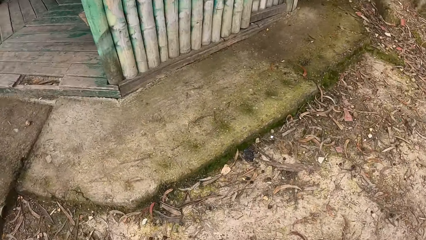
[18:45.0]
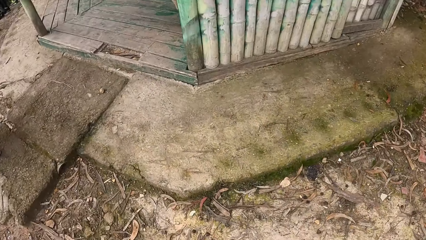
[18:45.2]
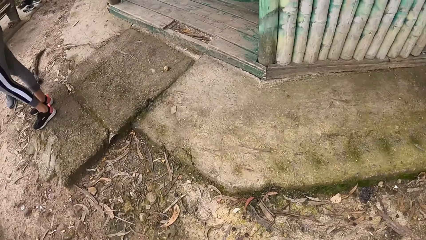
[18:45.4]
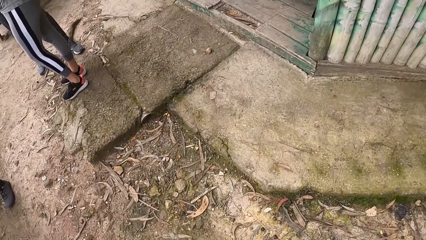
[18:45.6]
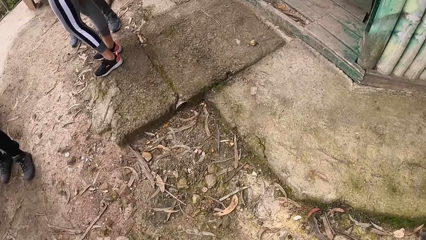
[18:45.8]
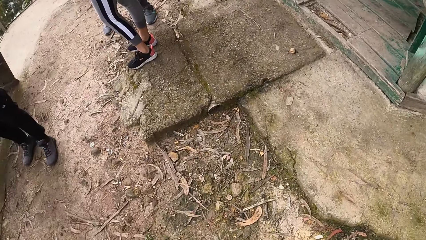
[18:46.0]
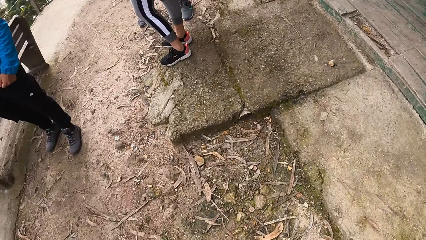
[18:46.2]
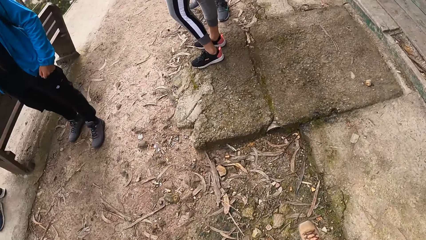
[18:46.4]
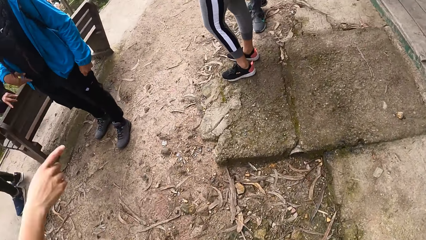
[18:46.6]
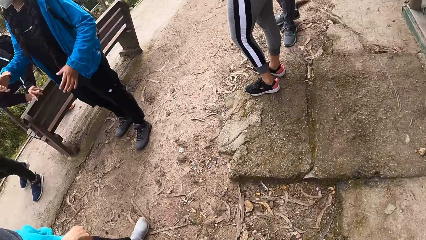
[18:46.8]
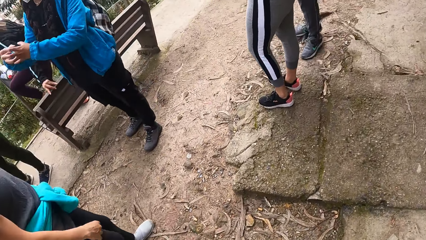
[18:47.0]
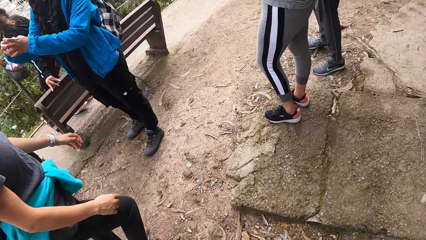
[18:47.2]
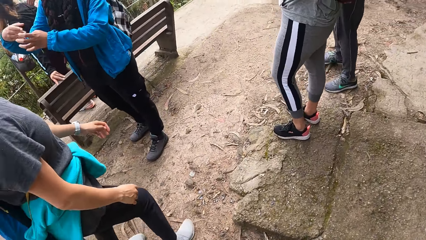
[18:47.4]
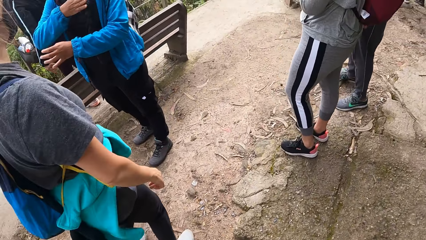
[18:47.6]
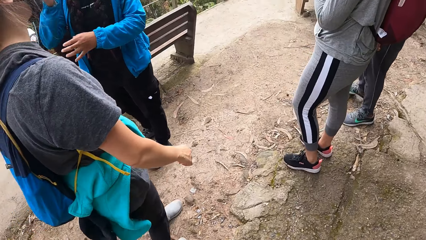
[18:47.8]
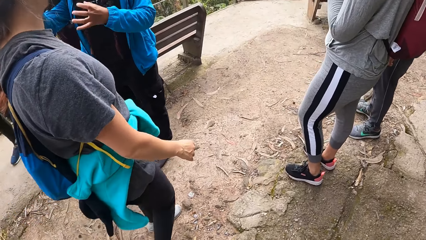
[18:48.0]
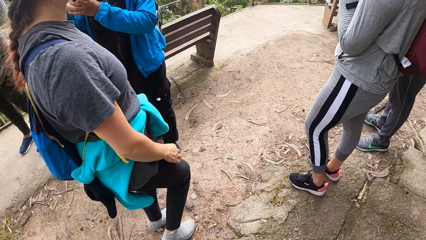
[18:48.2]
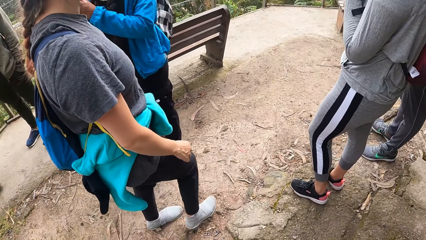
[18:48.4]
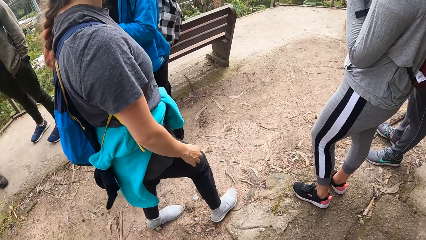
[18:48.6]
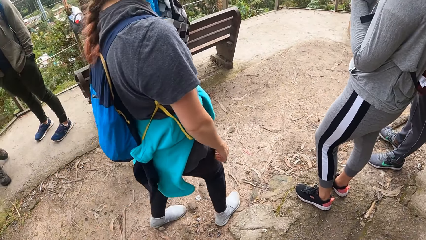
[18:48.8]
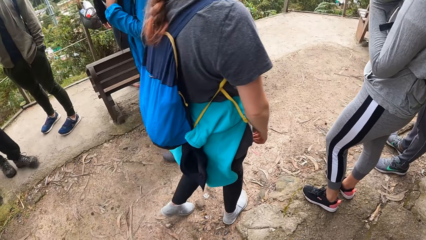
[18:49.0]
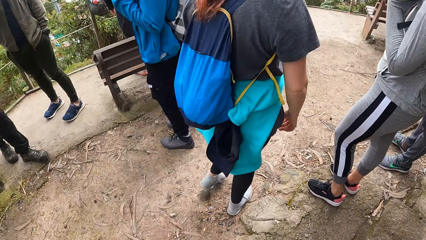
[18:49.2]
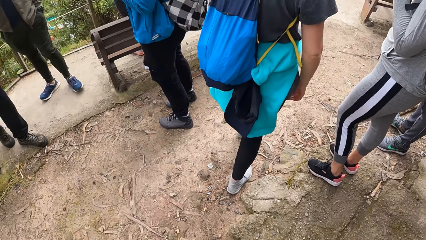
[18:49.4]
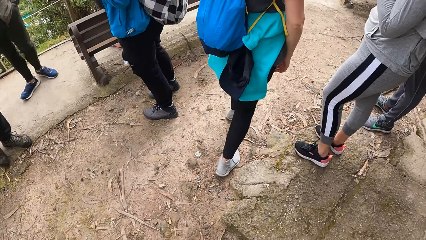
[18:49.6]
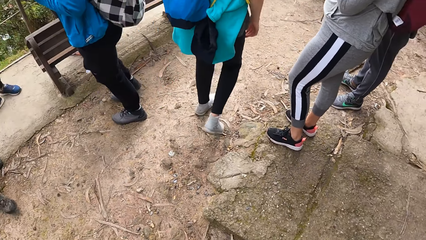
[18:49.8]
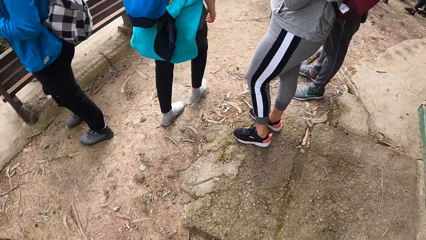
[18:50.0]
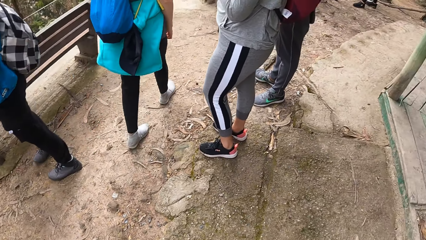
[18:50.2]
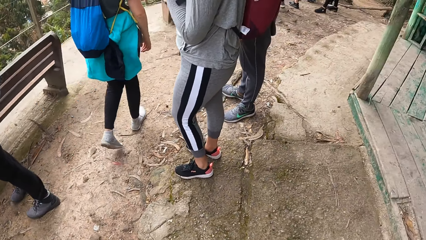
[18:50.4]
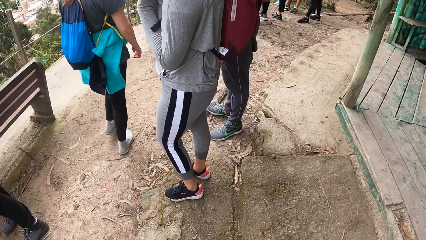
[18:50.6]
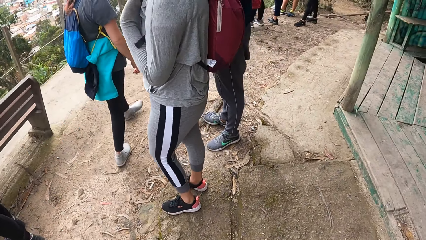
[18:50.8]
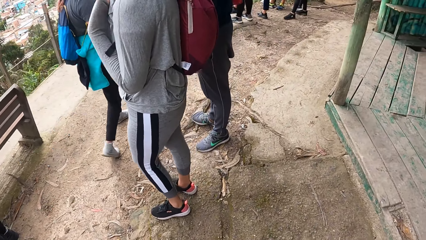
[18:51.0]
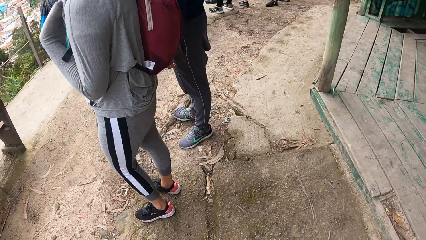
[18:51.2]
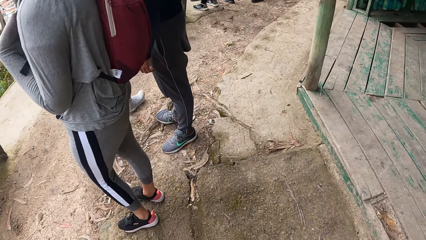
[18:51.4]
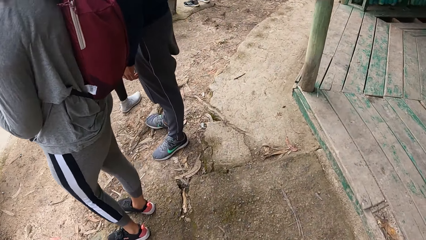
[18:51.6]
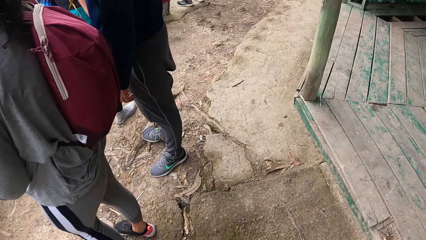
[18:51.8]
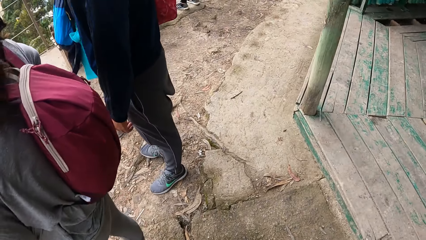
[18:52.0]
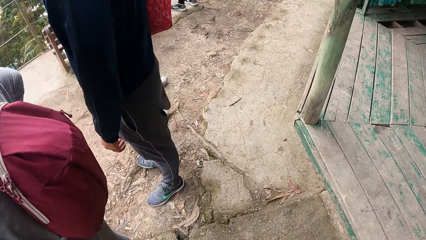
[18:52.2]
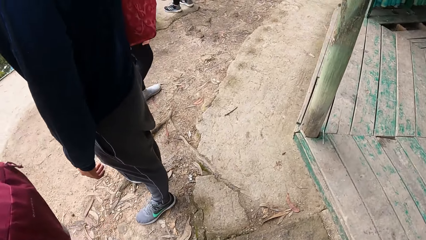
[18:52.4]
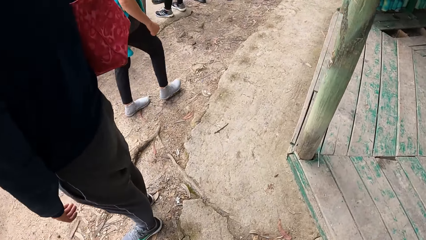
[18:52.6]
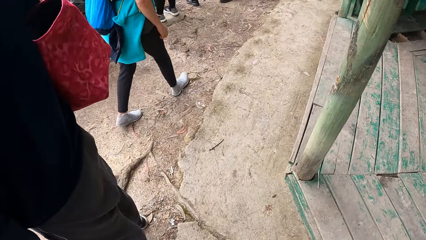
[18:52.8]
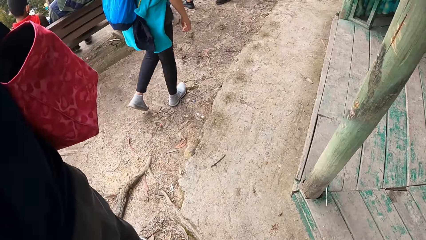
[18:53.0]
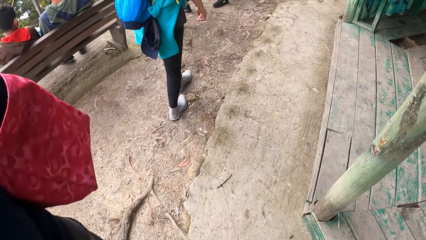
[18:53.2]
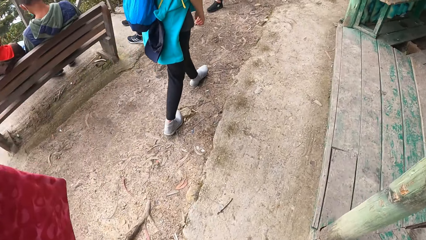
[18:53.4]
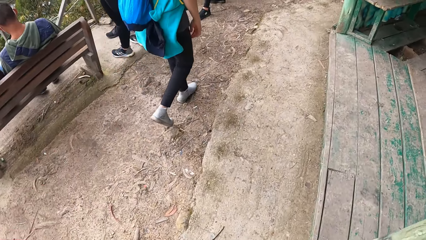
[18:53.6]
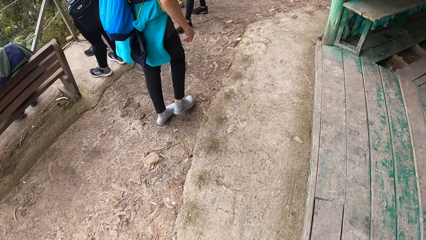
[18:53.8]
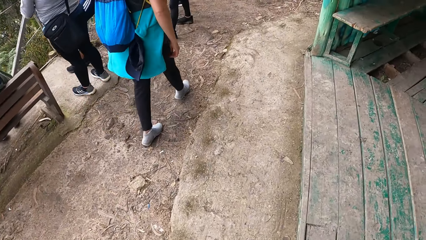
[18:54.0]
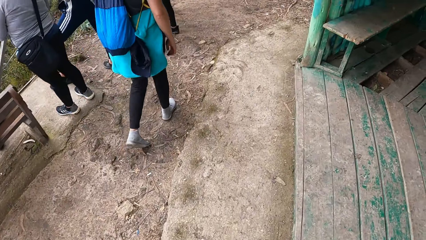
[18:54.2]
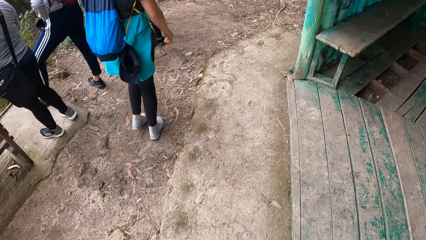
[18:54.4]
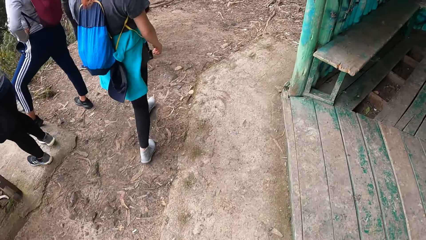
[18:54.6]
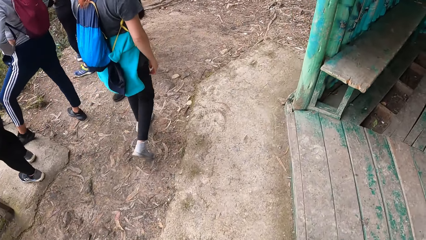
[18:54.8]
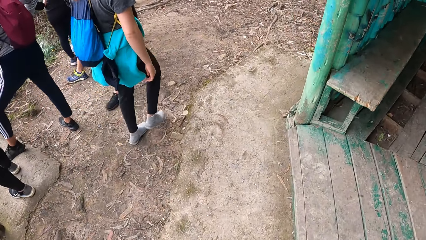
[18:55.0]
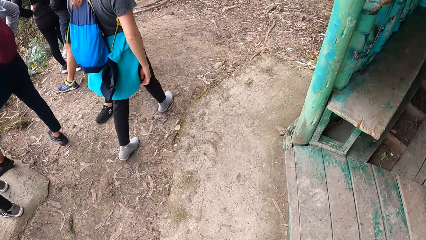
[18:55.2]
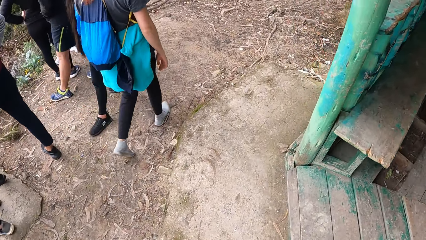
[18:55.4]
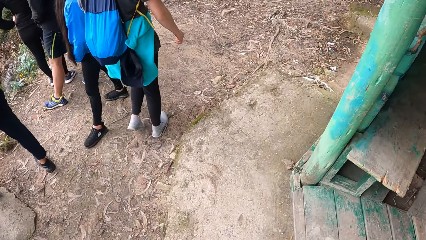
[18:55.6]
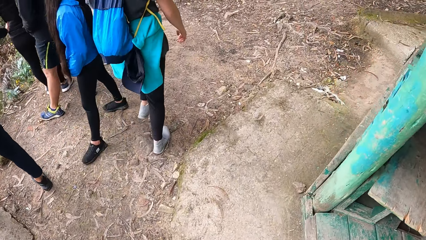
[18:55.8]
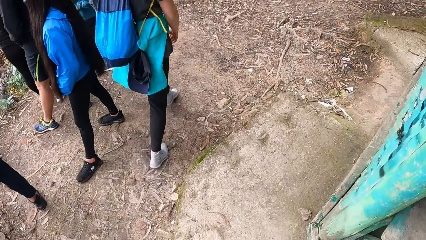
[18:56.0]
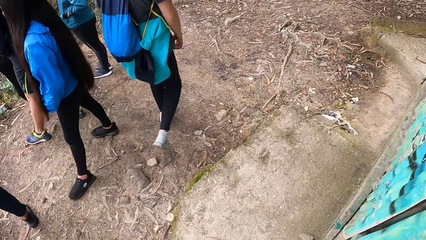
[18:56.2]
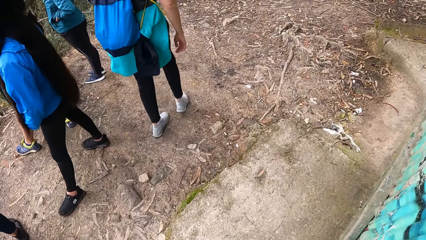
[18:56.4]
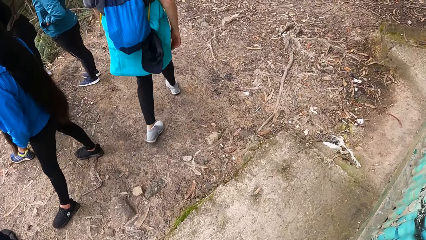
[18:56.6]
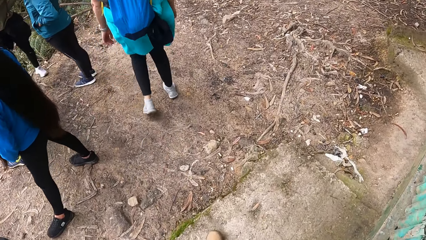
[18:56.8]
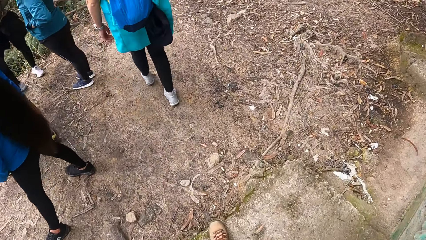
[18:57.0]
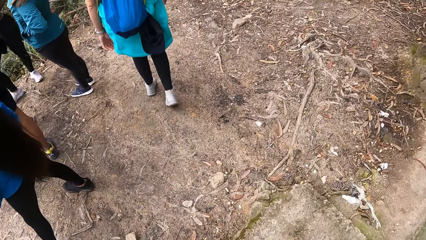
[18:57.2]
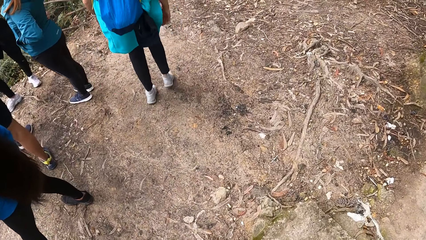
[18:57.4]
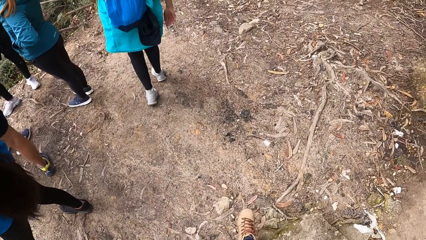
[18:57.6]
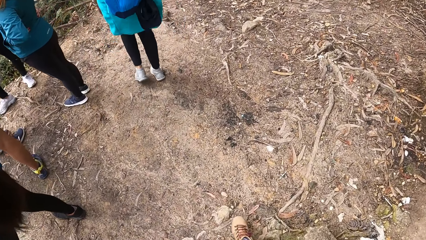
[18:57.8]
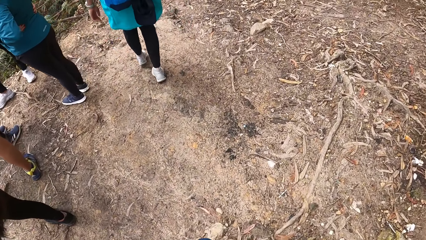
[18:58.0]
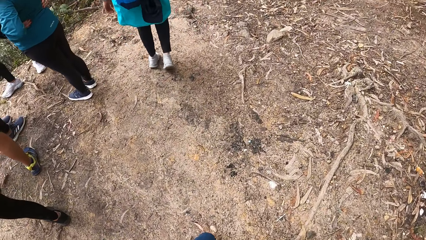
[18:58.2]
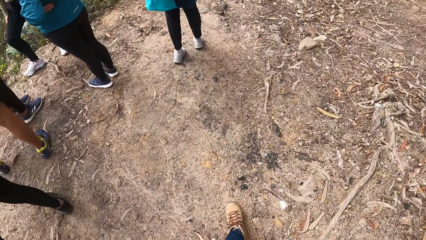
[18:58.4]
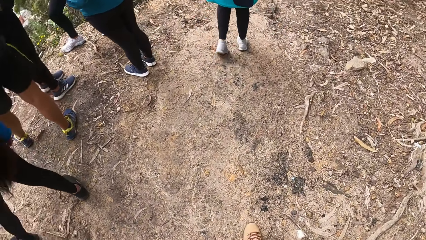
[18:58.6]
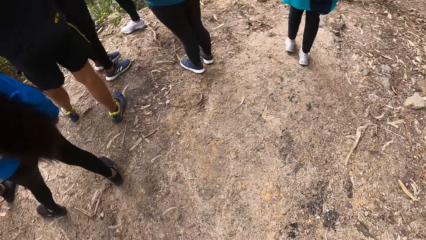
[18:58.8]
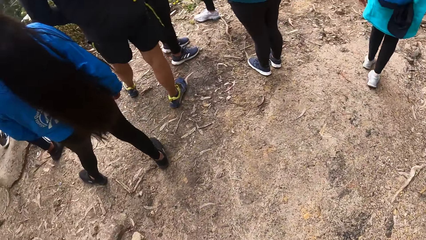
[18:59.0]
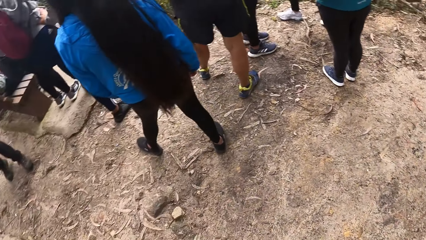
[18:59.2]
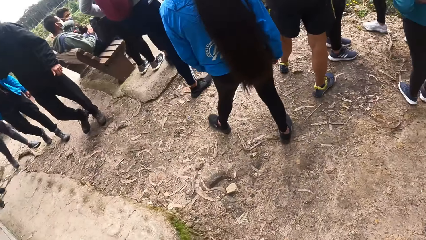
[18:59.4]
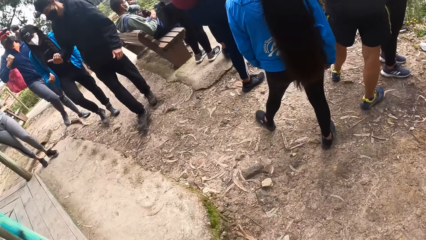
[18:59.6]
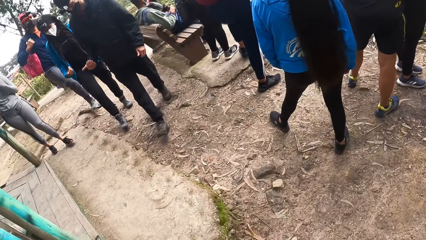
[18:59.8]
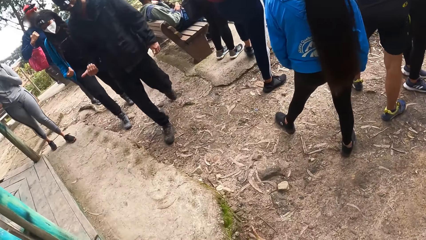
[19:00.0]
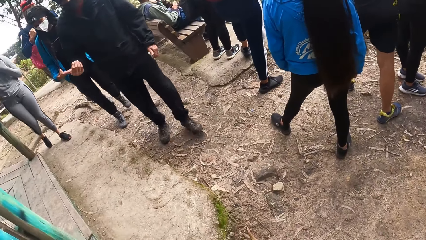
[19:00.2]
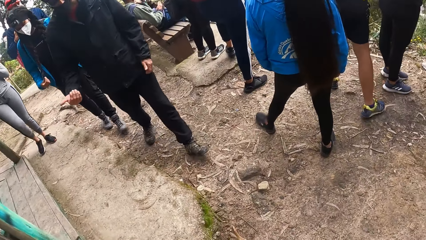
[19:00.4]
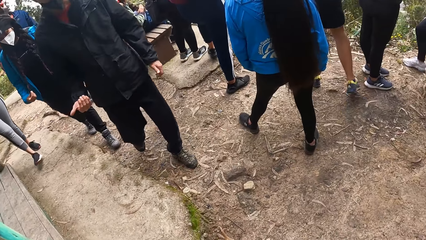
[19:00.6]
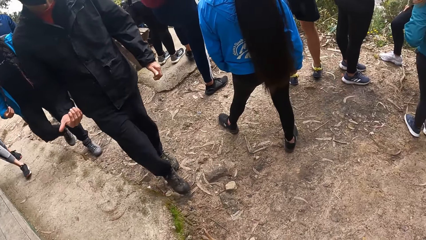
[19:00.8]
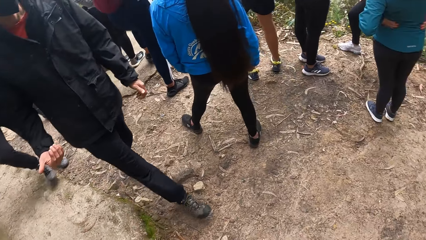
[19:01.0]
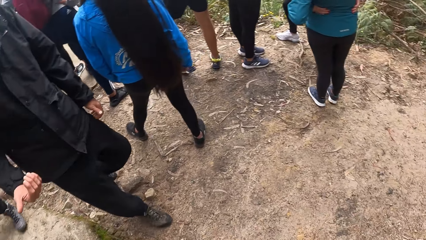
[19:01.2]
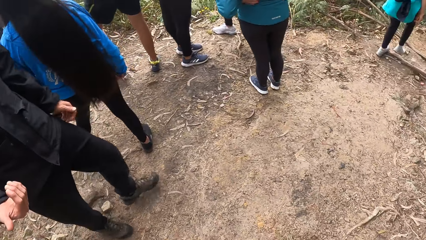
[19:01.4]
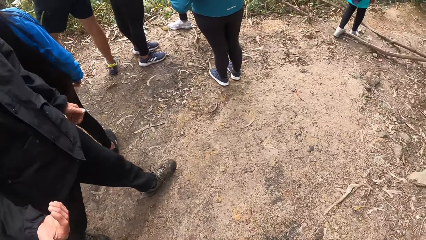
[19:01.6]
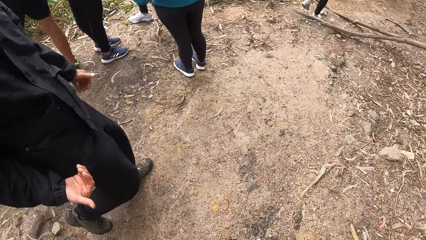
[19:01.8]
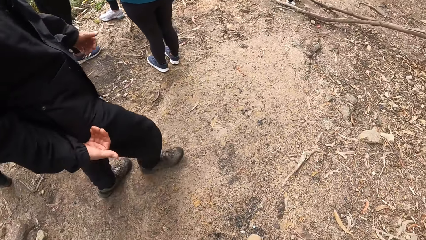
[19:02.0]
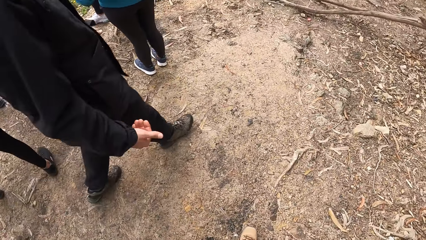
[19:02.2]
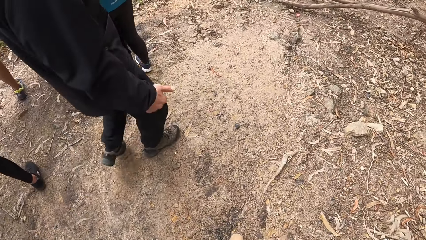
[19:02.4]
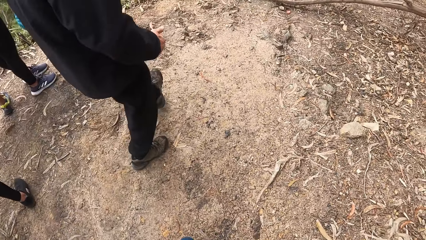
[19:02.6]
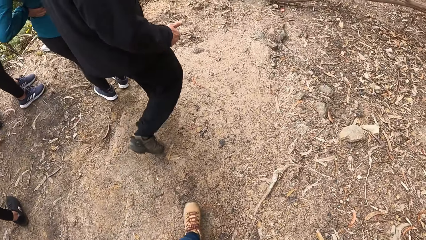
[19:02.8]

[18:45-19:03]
The camera wearer converses with the team. They walk around the compound. They look at the team.
